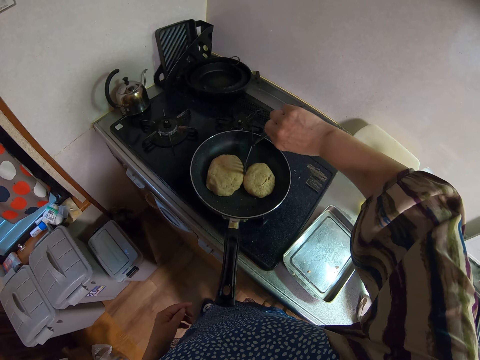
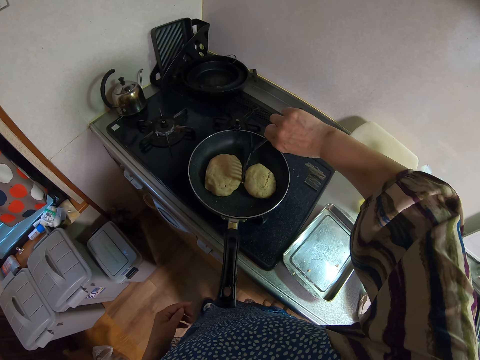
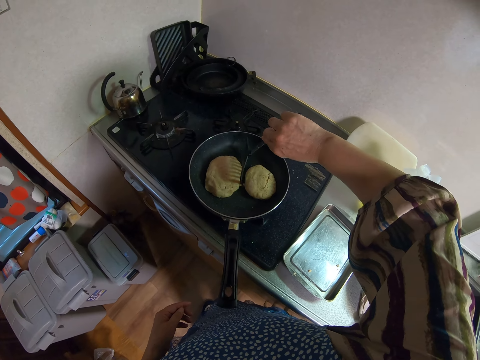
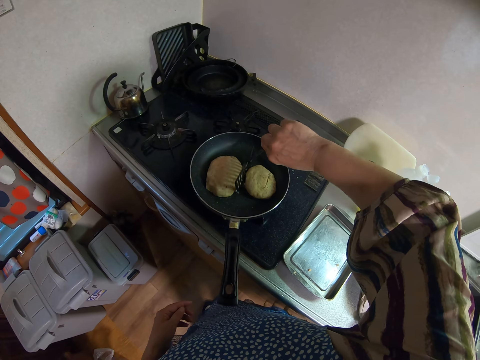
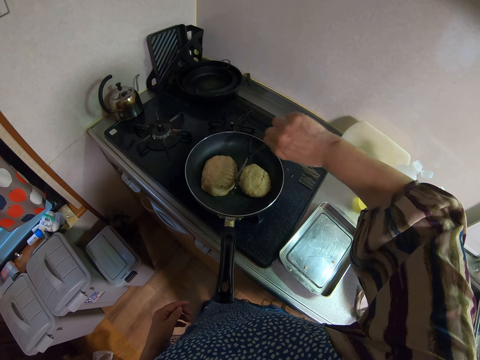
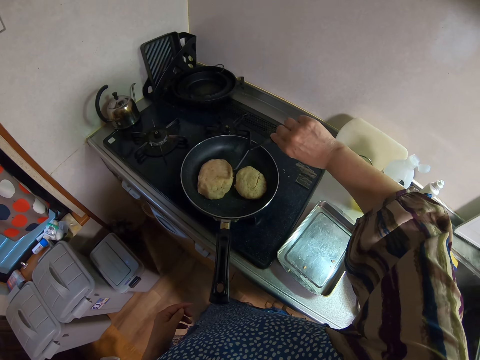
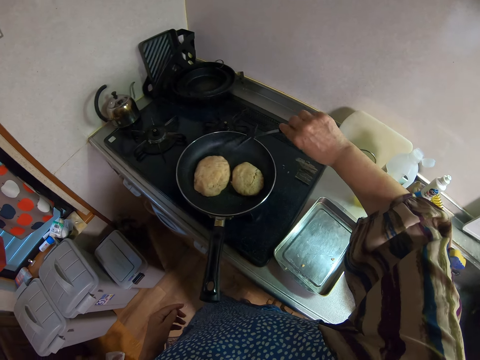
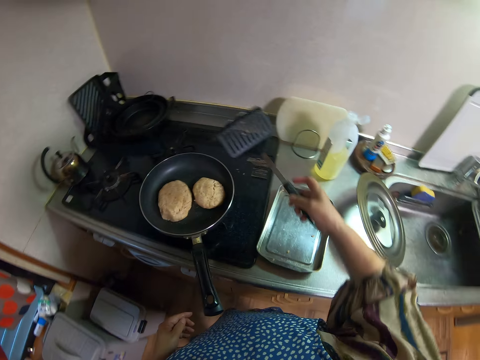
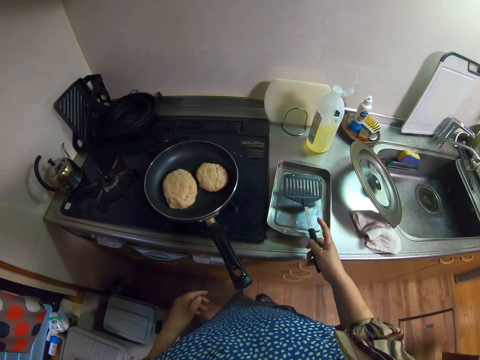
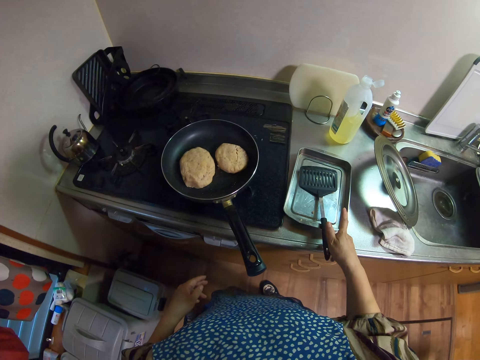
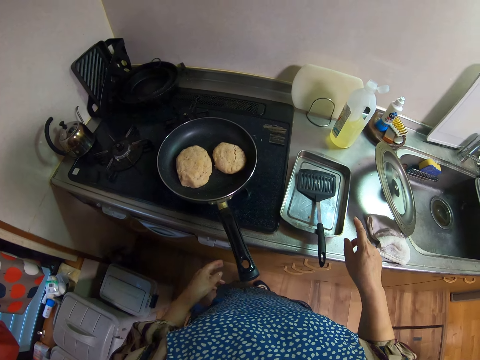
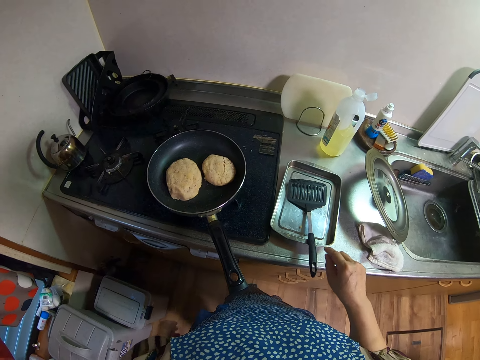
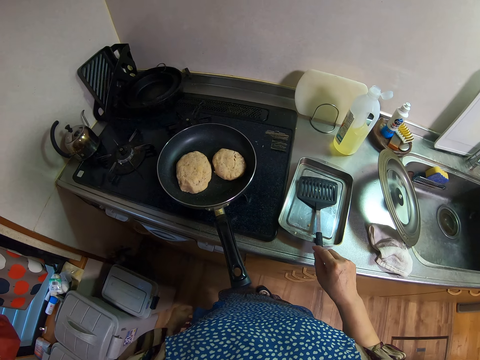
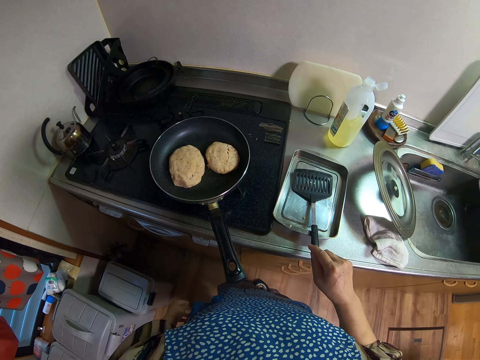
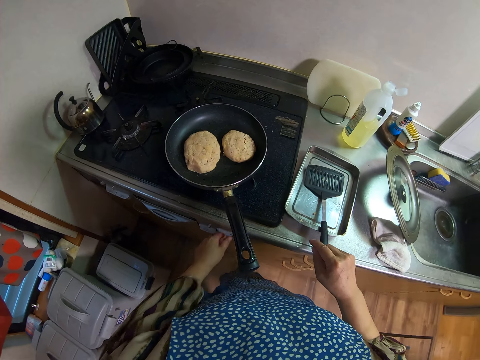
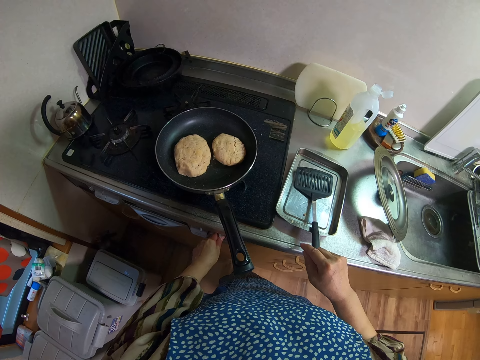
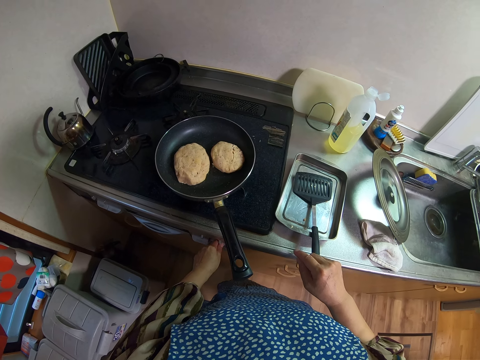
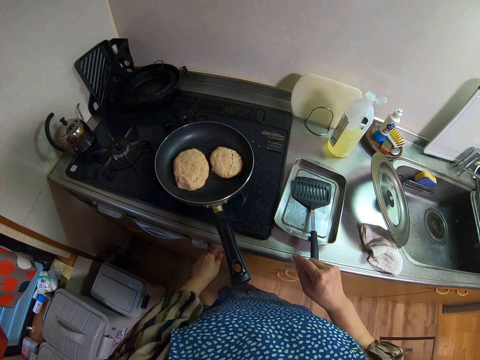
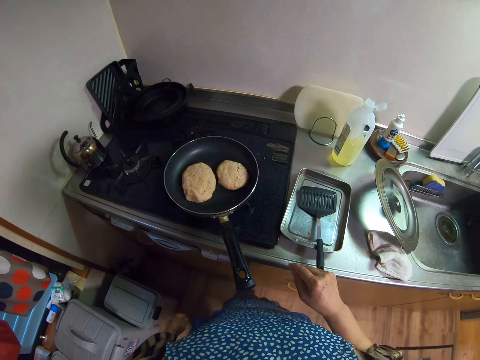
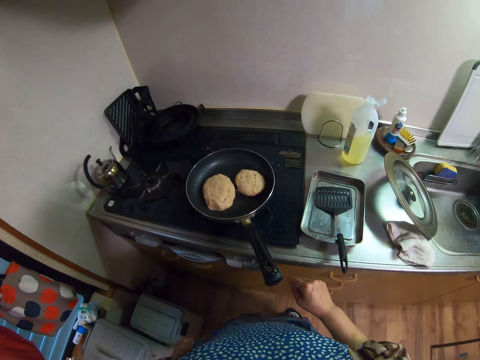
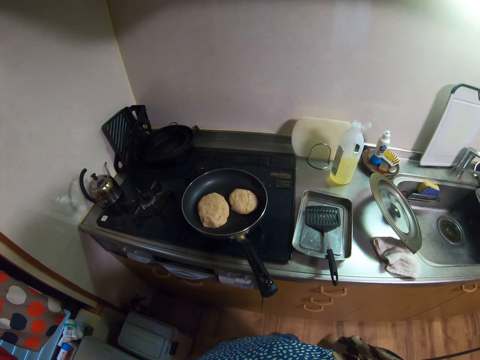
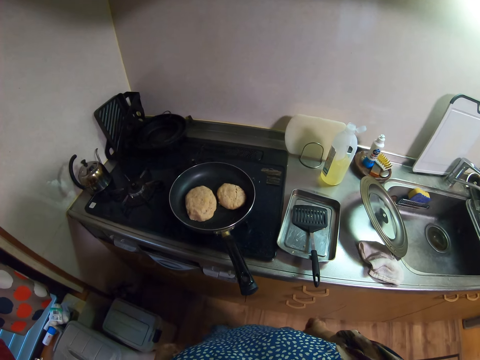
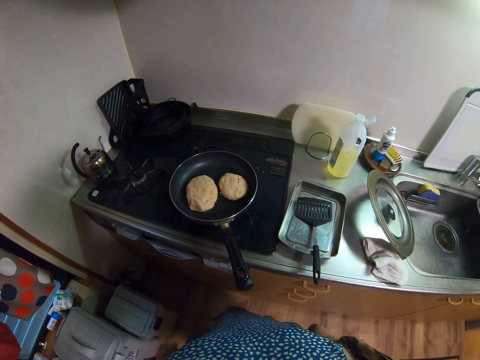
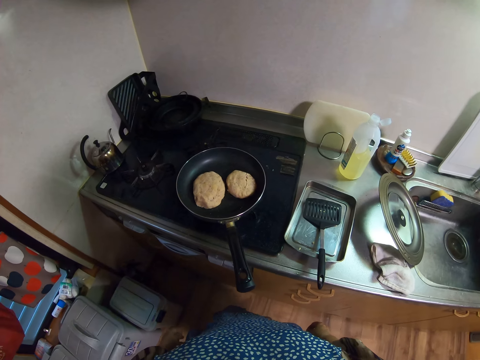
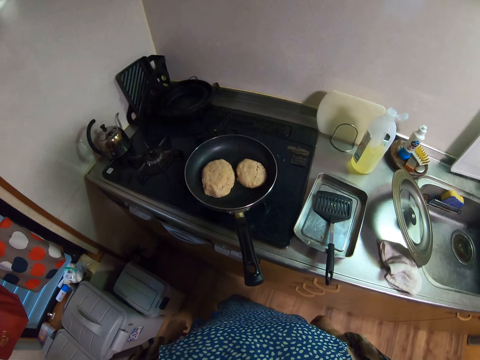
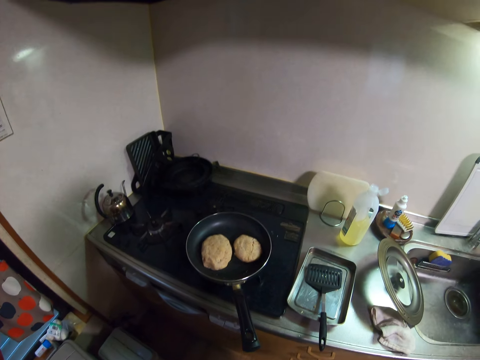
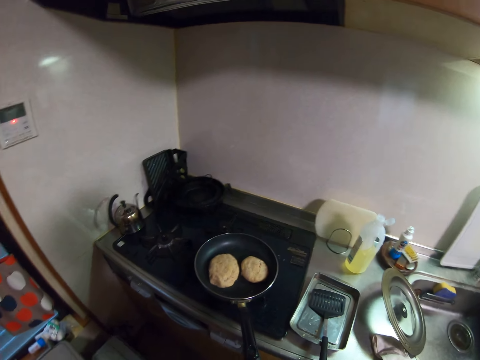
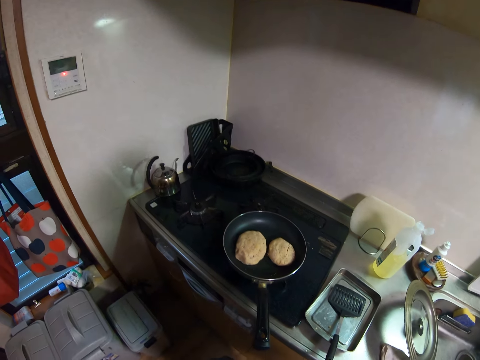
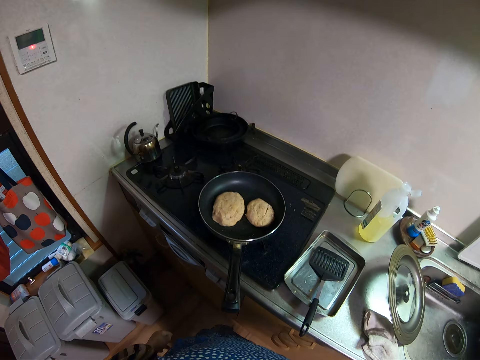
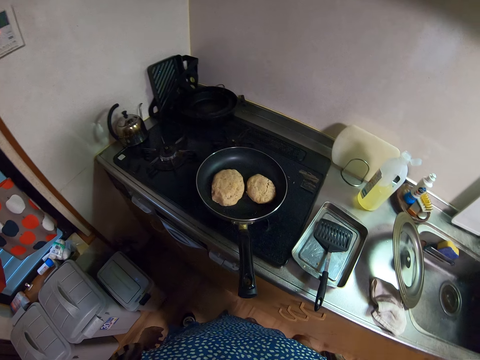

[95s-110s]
The camera wearer moves the dough in the frying pan with the turner. She places the turner on the tray. She turns the cooker on. She adjusts the stove with her left hand.

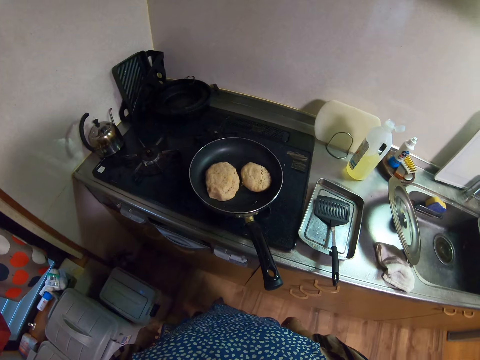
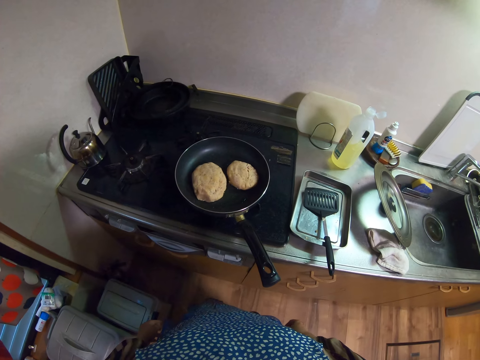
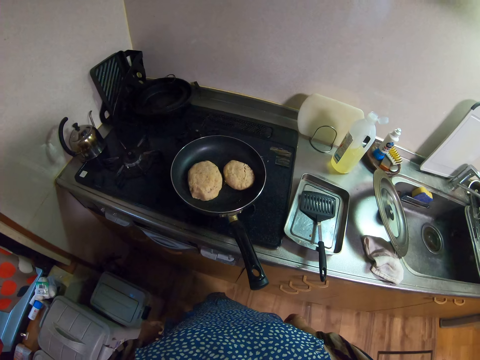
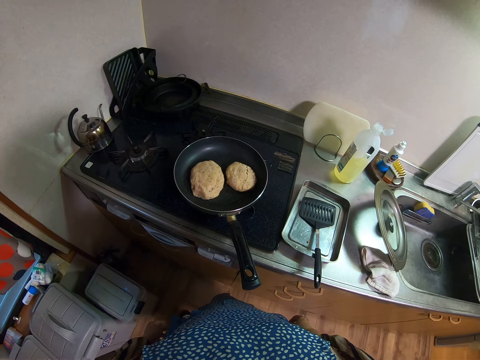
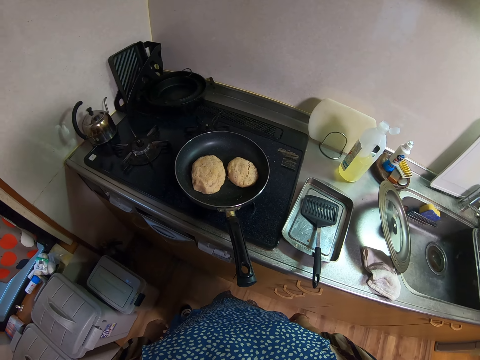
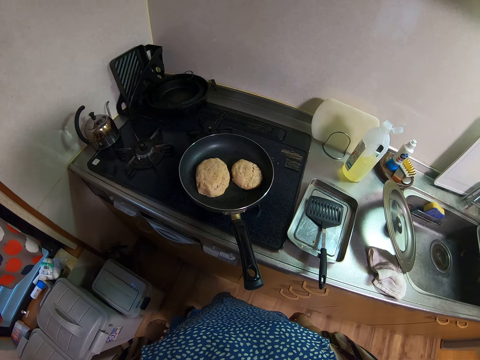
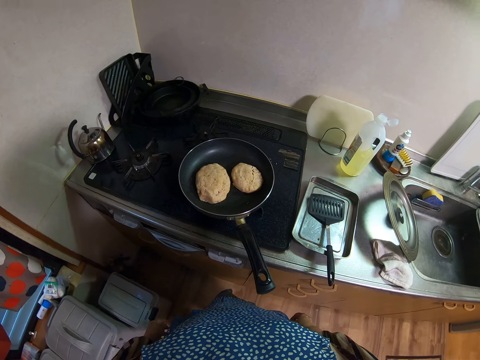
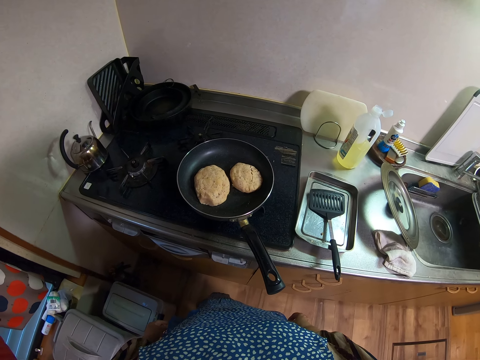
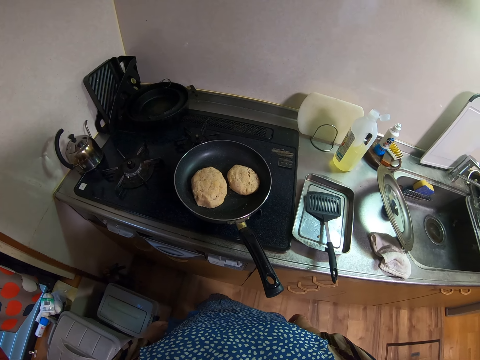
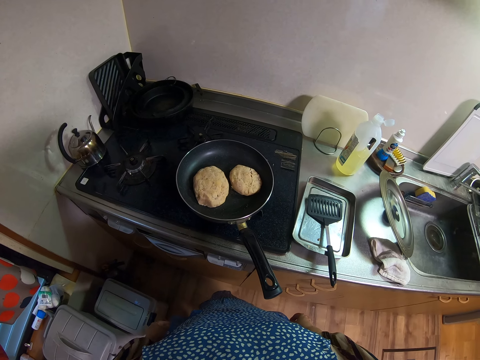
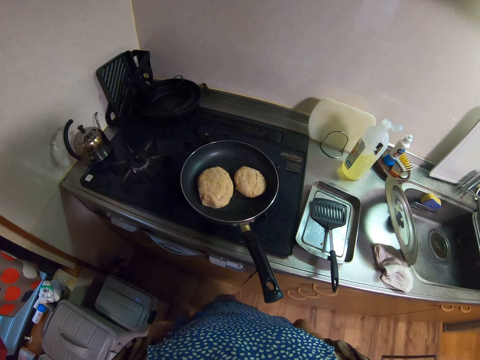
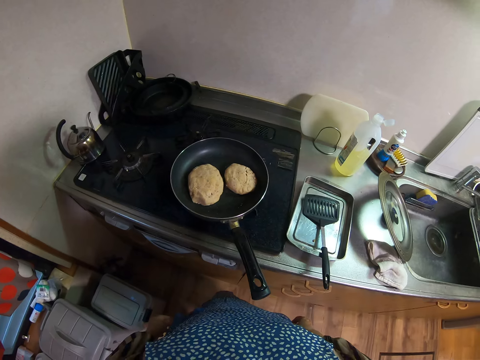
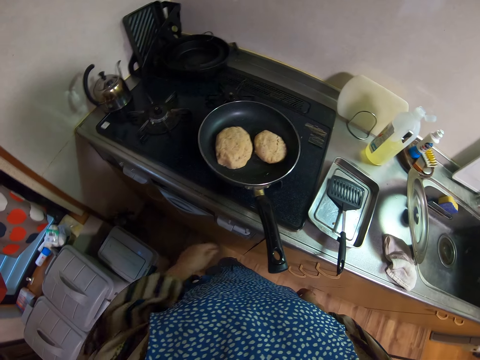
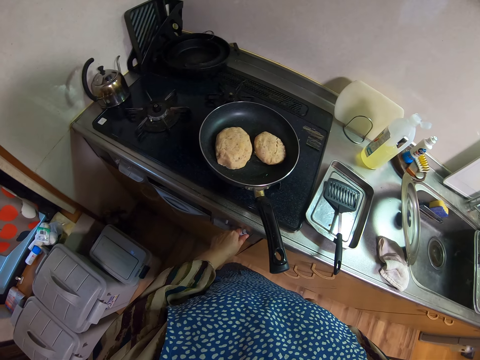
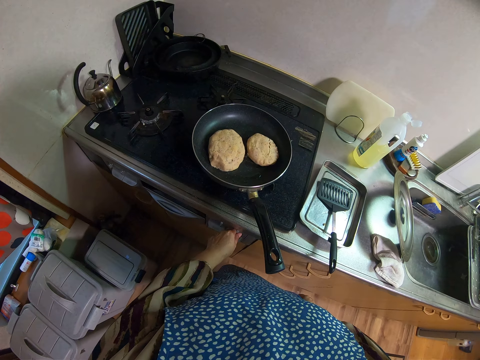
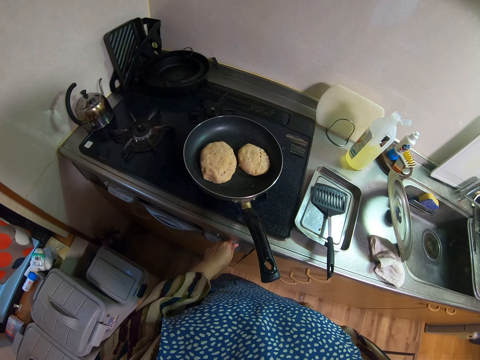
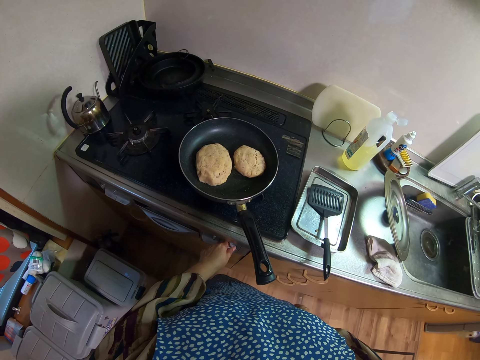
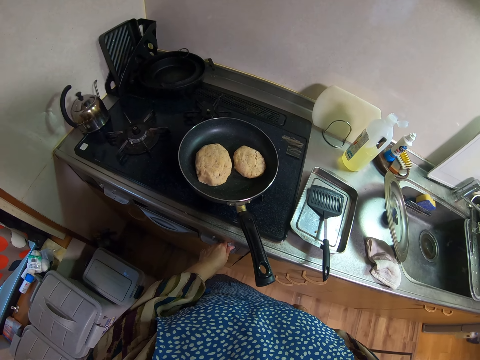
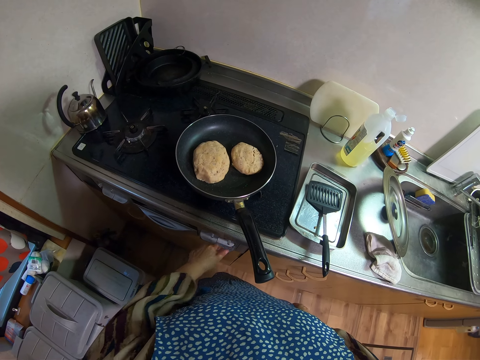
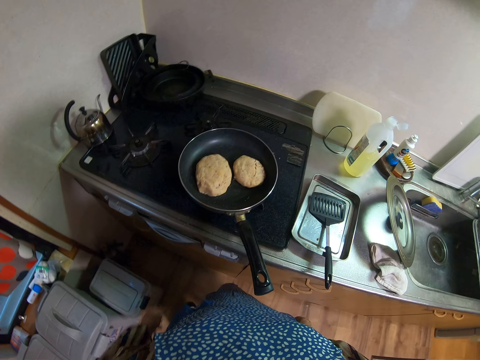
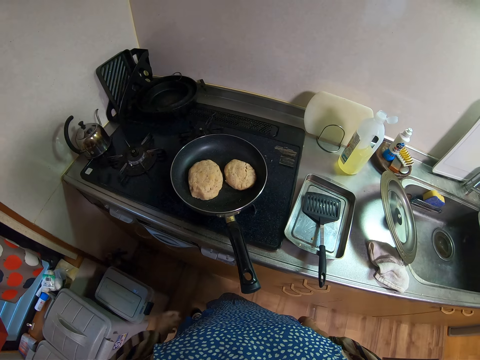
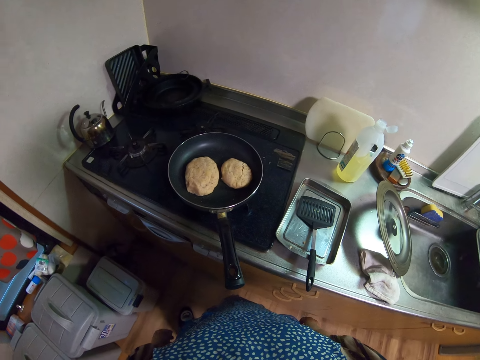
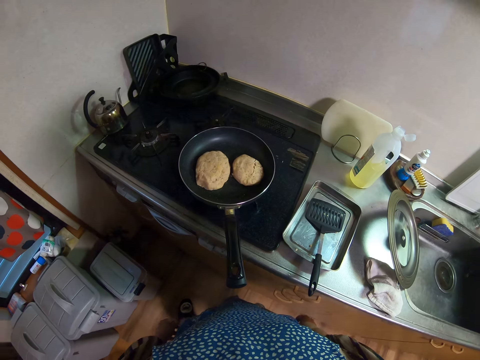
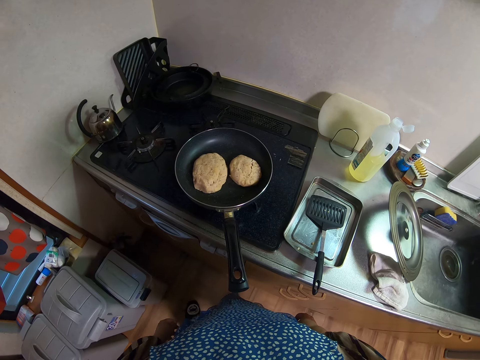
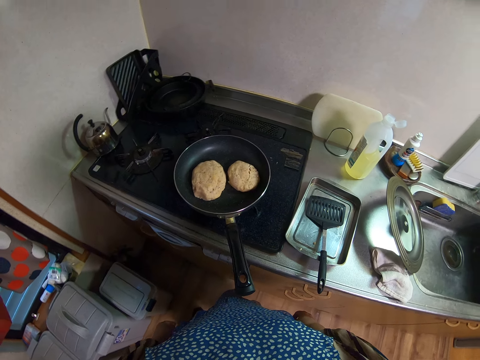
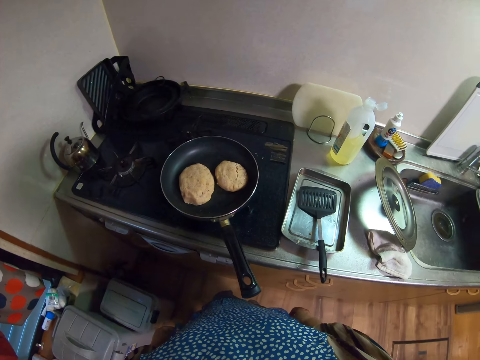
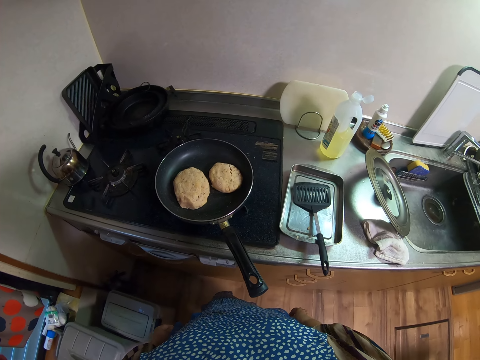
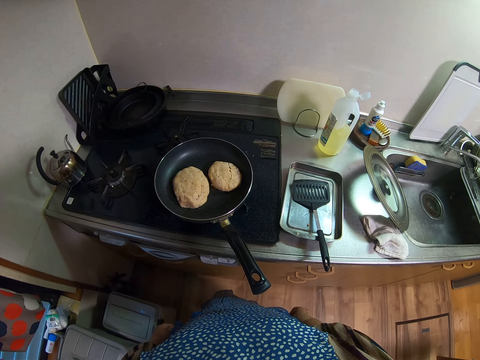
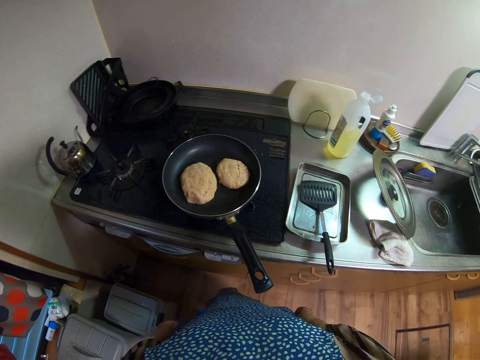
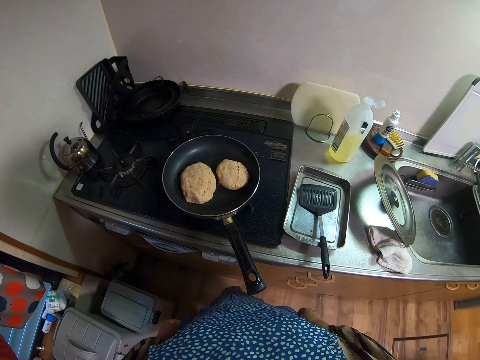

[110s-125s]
The camera wearer lowers the cooker heat.
